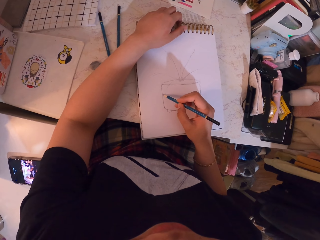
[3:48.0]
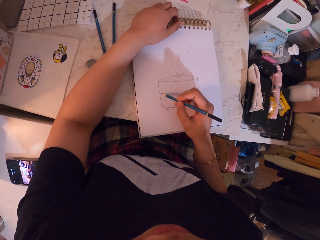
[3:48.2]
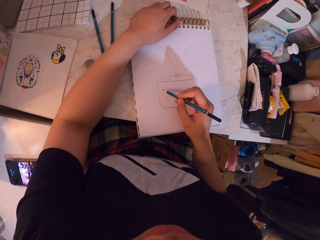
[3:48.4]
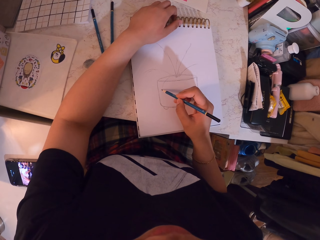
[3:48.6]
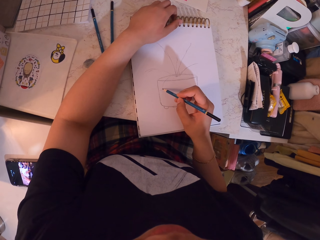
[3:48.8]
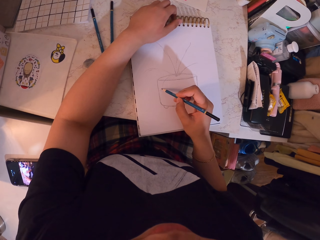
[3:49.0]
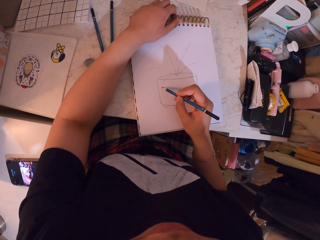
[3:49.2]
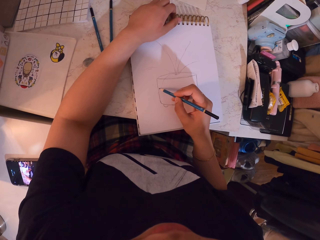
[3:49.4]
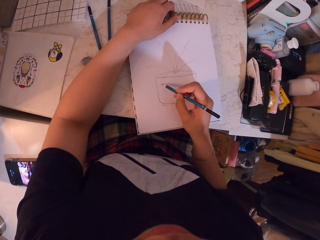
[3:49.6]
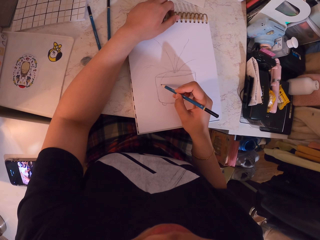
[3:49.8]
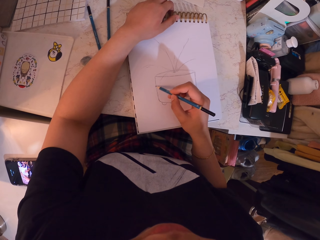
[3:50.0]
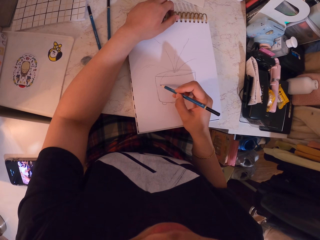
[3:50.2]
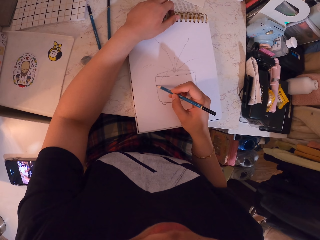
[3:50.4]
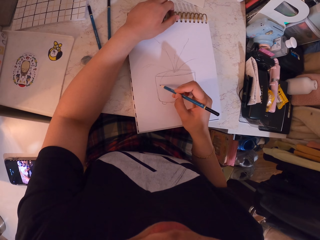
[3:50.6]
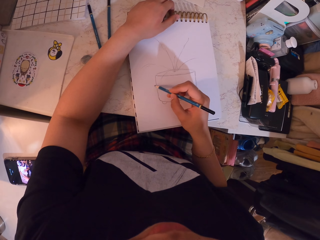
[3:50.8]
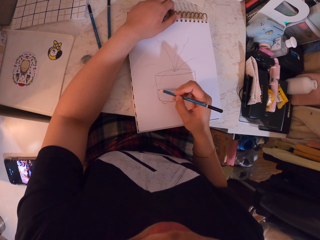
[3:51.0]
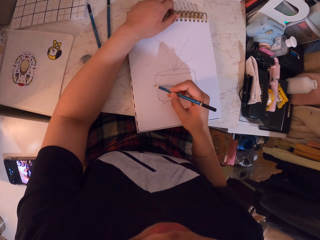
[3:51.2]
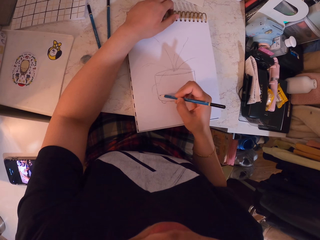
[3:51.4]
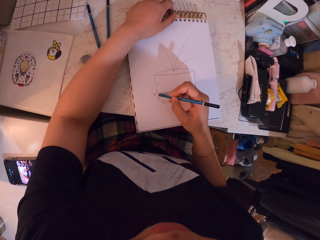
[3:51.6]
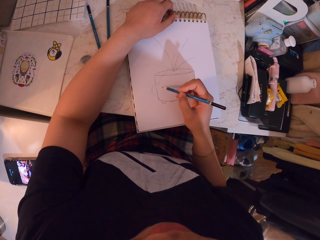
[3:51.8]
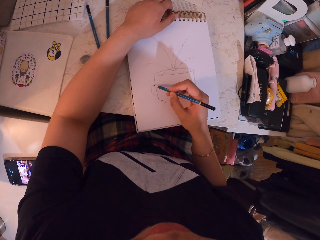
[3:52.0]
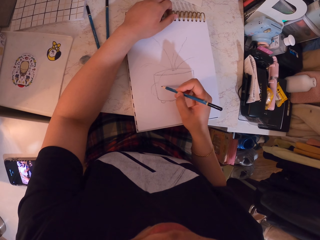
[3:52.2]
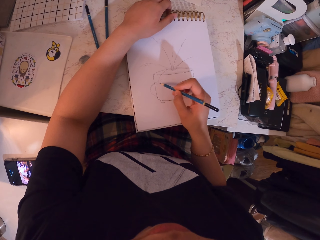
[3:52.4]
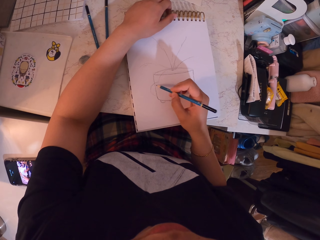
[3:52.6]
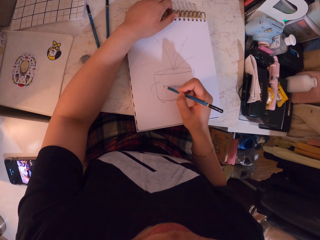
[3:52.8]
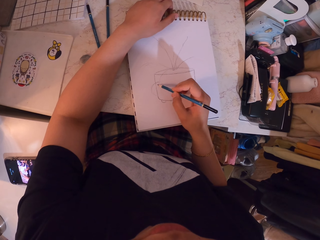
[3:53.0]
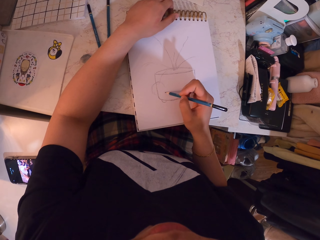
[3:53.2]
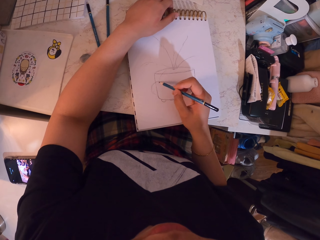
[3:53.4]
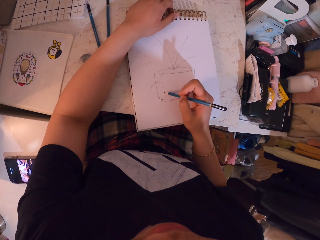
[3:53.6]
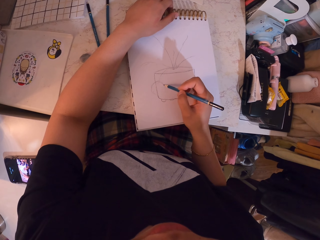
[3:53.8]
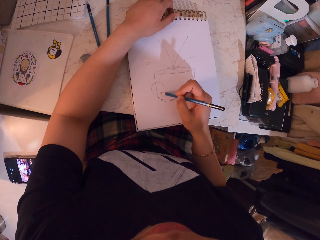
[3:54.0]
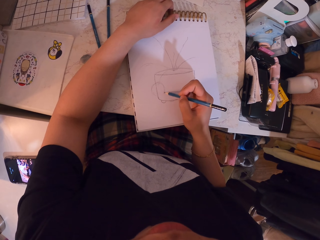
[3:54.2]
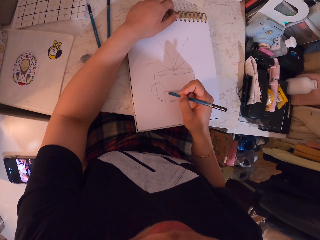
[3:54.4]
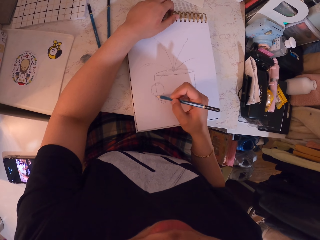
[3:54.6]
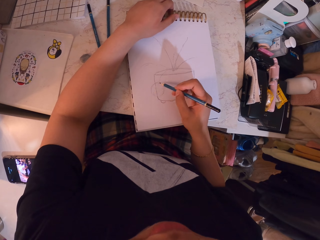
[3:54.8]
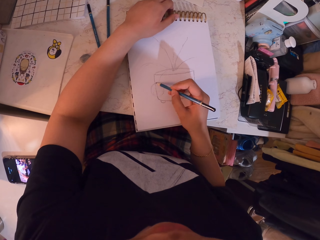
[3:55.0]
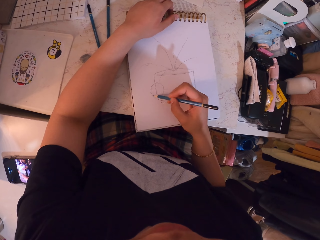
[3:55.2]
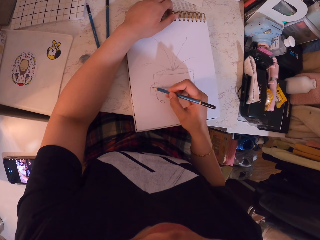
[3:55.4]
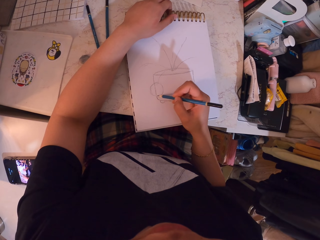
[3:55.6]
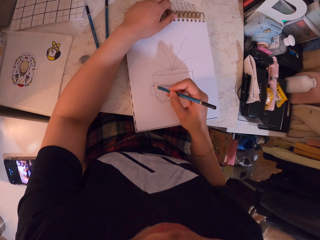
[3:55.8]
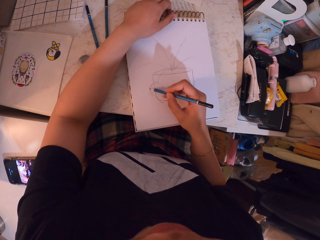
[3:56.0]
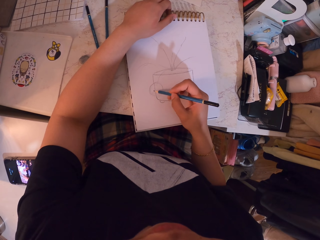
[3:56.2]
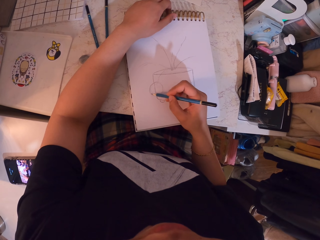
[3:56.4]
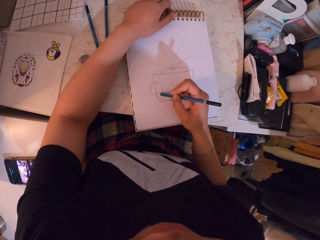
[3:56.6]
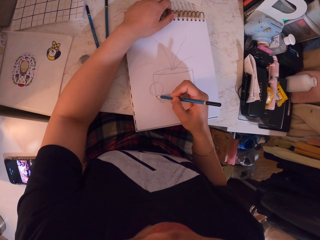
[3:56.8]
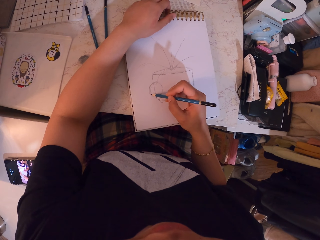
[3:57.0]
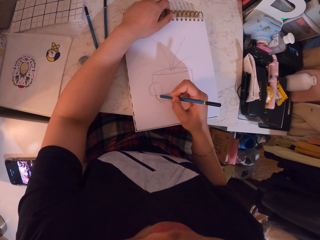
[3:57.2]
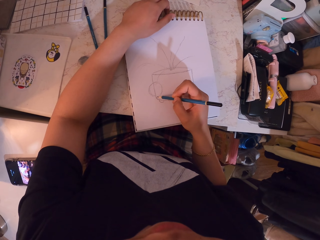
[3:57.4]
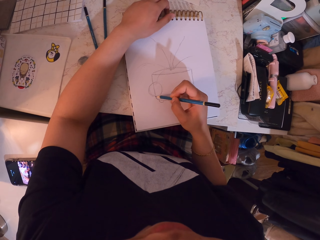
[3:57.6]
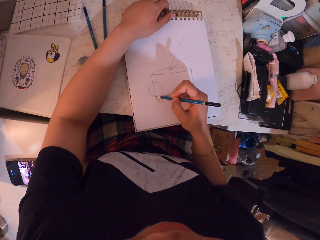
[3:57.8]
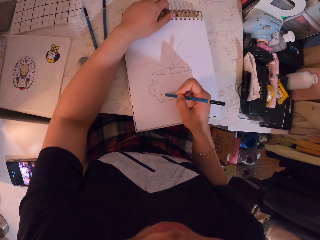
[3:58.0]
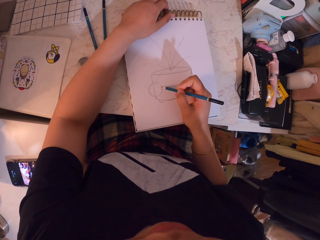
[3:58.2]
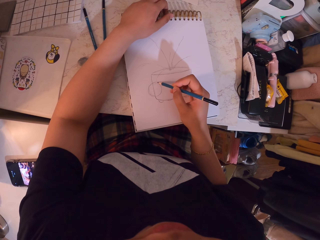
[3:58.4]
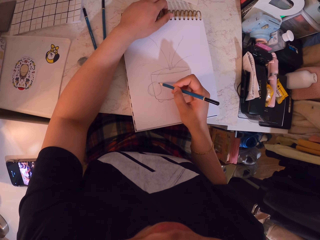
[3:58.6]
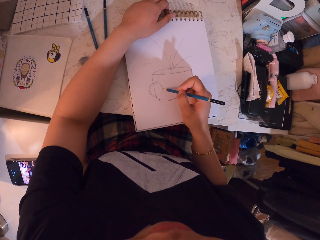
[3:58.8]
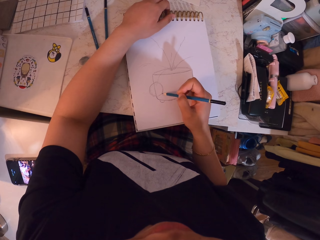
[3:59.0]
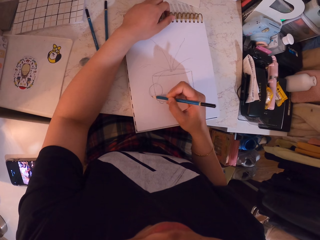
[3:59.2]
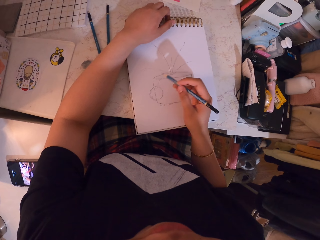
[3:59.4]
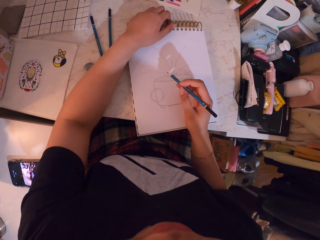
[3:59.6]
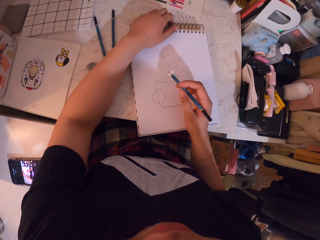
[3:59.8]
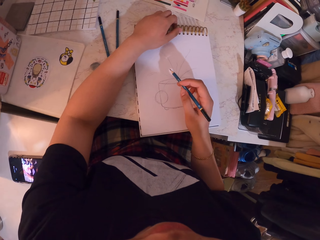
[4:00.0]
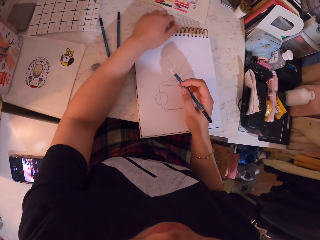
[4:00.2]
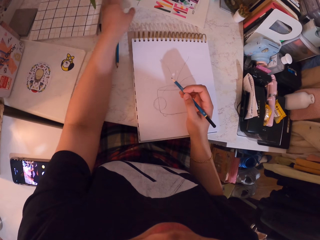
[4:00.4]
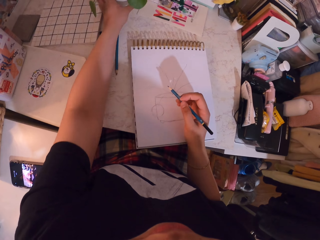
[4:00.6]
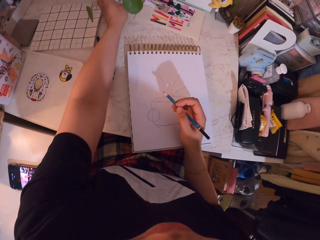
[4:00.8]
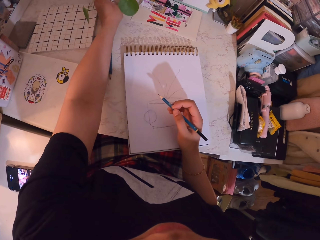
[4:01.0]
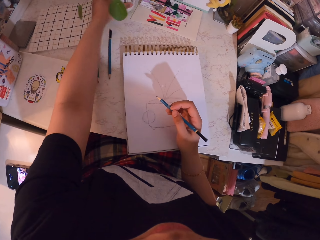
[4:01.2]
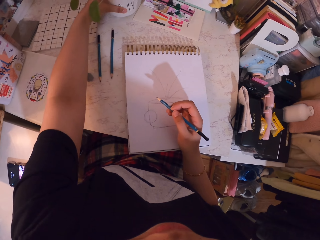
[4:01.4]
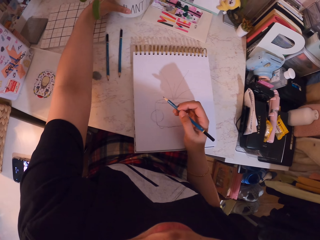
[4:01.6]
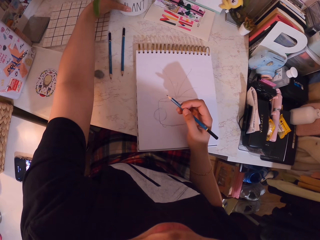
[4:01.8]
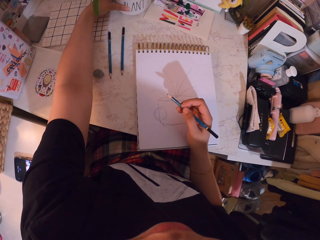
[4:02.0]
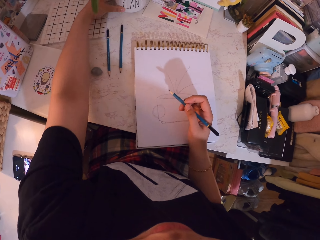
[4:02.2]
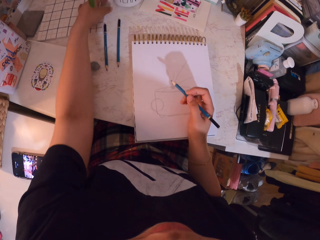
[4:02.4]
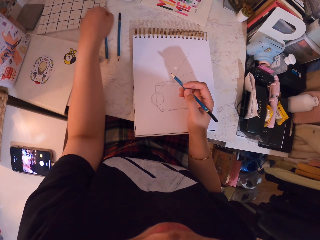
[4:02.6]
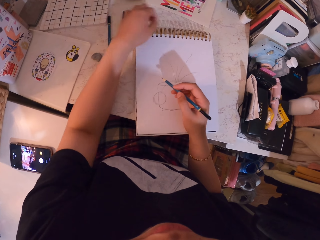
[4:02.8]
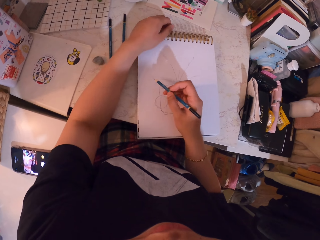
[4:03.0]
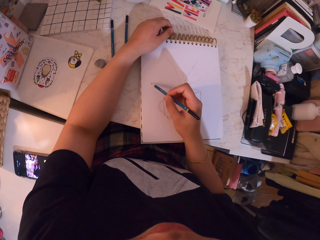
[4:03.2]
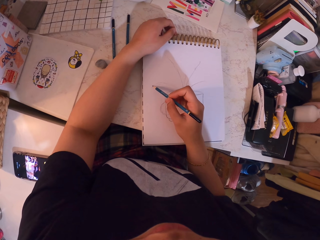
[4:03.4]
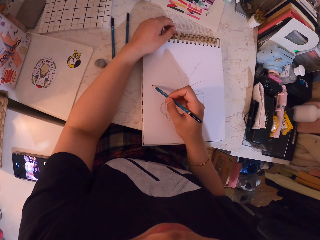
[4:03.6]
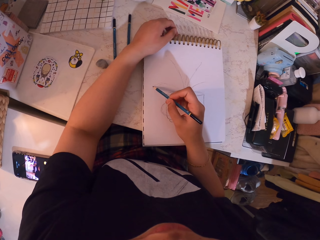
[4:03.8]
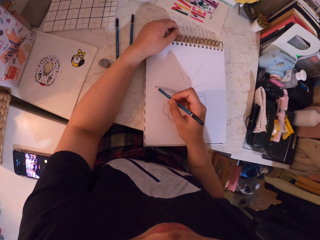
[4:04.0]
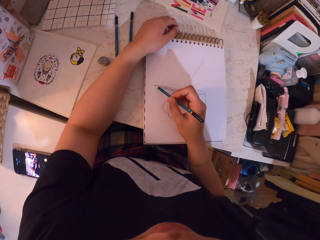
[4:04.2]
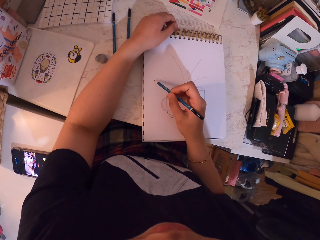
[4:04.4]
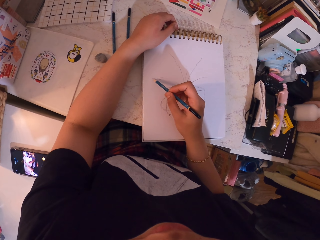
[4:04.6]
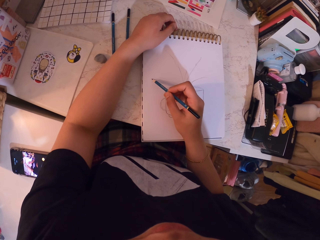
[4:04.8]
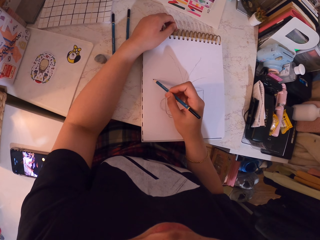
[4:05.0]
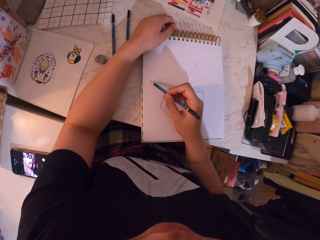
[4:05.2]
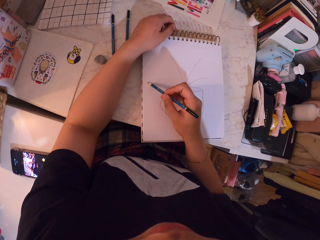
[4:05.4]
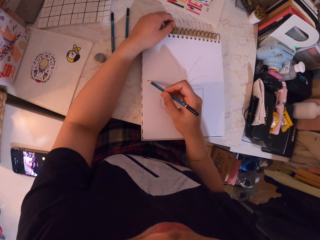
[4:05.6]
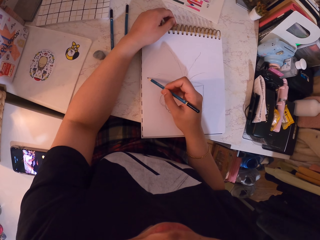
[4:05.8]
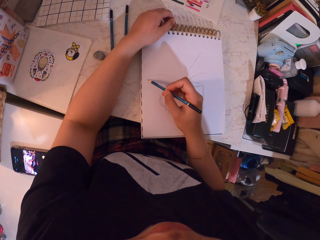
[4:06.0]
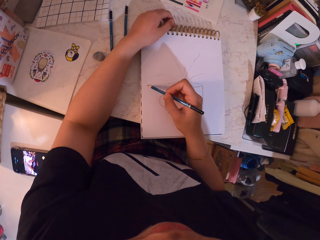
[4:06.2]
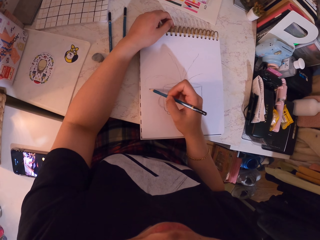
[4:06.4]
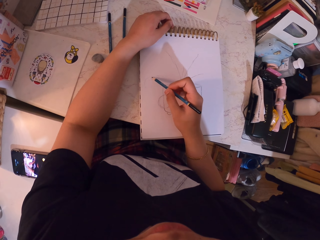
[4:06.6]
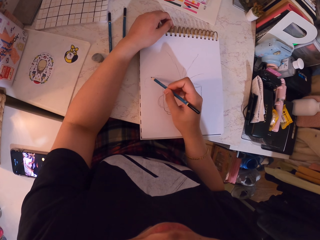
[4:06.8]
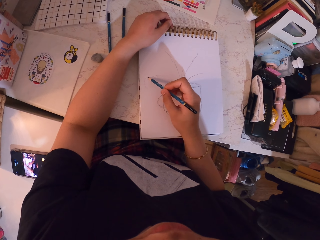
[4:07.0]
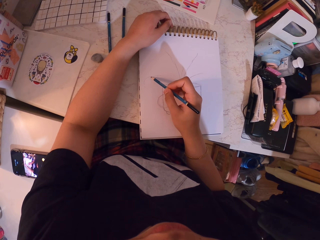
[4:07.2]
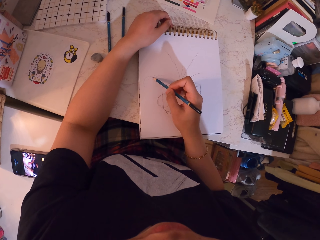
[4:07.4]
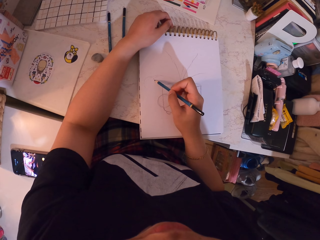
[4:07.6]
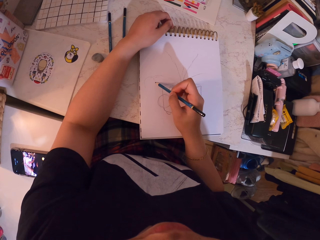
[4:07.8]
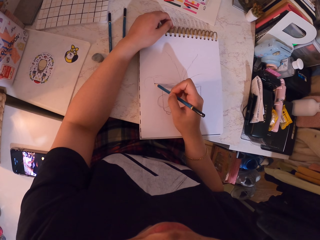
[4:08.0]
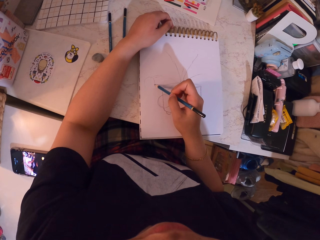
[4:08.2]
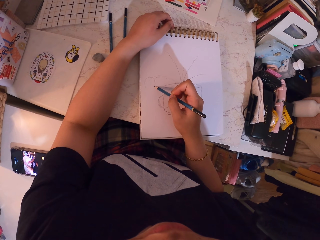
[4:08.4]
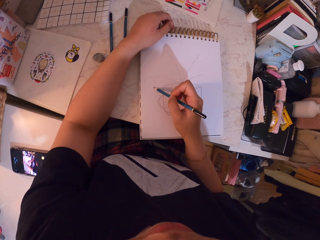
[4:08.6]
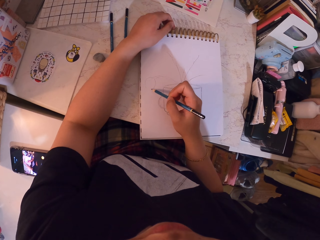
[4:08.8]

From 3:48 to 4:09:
The camera wearer draws an image on the book. They rotate the flower pot. They draw an image on the book.
